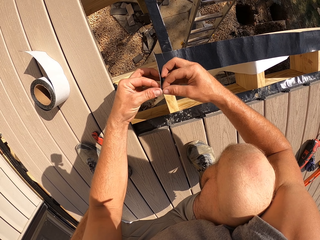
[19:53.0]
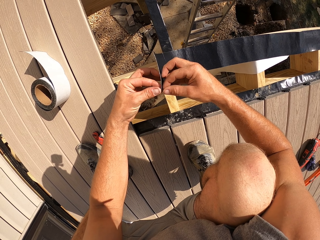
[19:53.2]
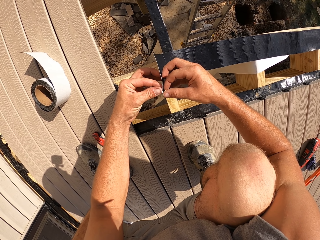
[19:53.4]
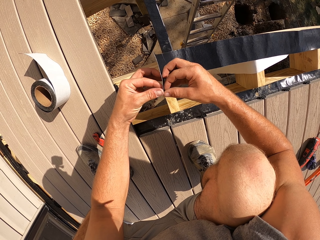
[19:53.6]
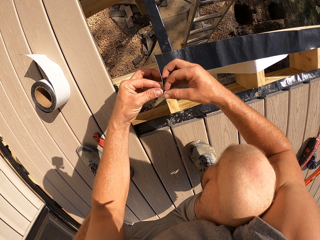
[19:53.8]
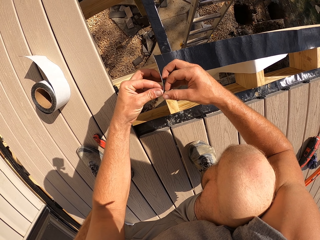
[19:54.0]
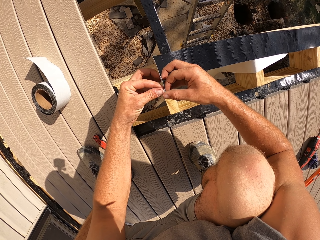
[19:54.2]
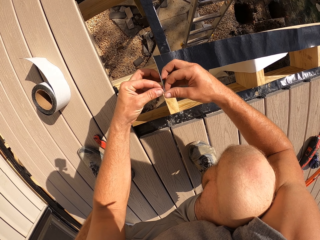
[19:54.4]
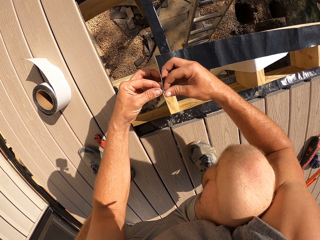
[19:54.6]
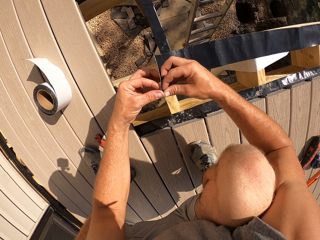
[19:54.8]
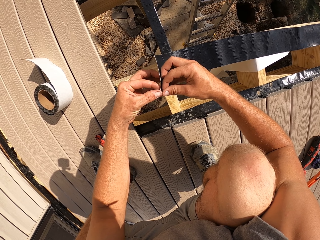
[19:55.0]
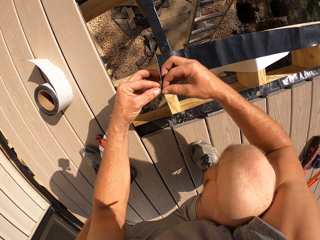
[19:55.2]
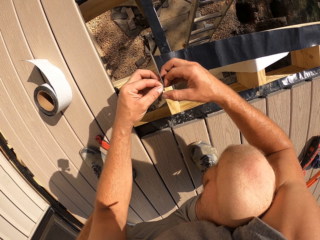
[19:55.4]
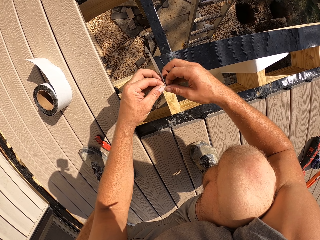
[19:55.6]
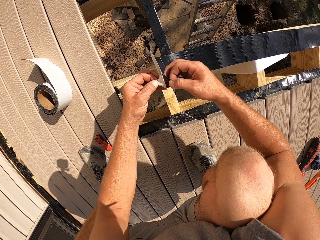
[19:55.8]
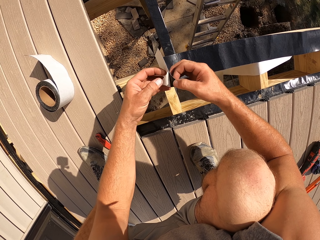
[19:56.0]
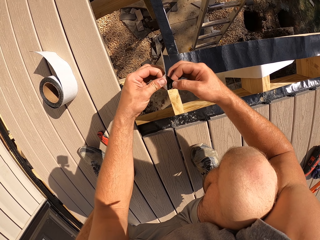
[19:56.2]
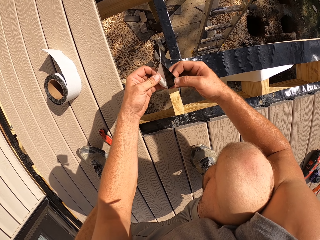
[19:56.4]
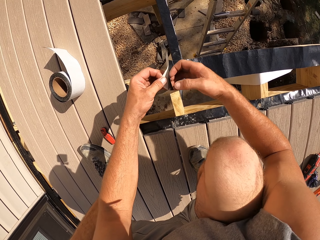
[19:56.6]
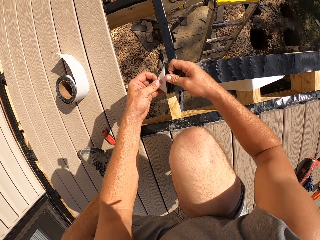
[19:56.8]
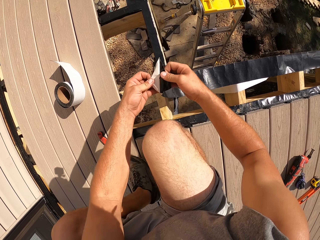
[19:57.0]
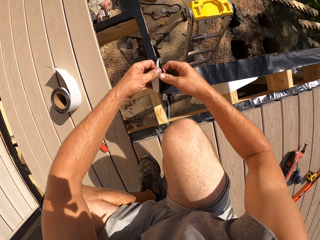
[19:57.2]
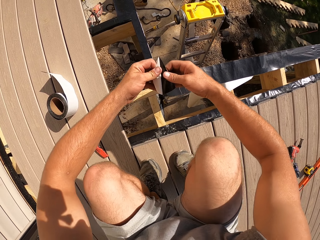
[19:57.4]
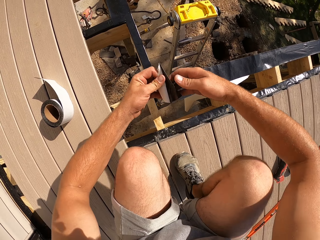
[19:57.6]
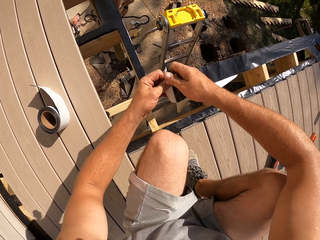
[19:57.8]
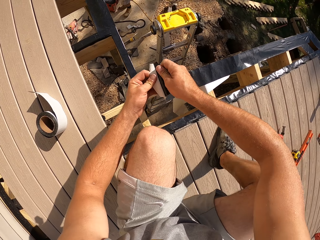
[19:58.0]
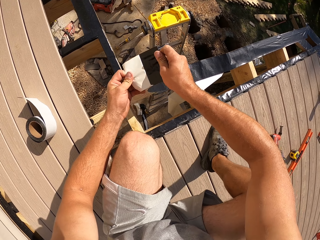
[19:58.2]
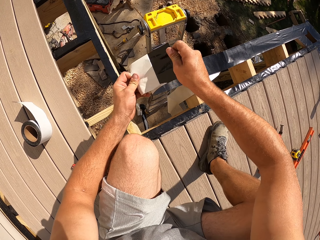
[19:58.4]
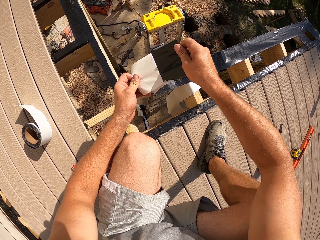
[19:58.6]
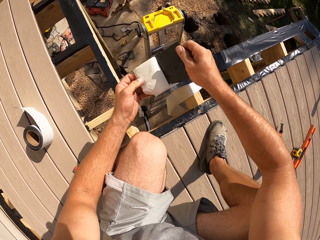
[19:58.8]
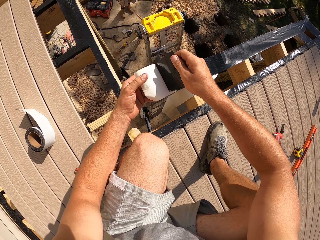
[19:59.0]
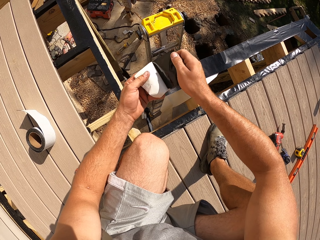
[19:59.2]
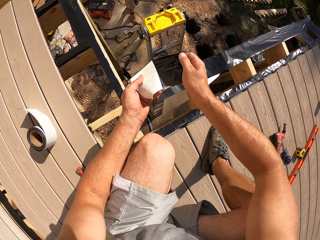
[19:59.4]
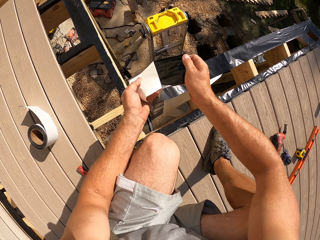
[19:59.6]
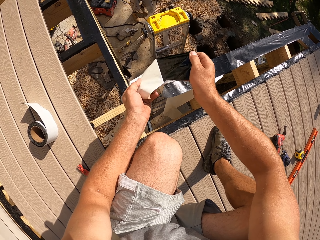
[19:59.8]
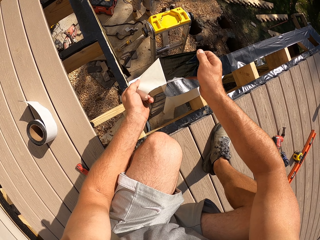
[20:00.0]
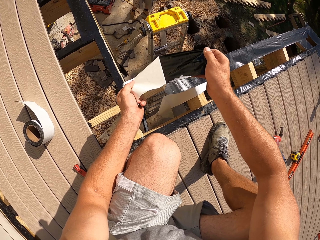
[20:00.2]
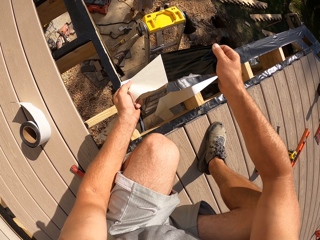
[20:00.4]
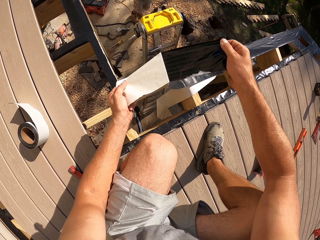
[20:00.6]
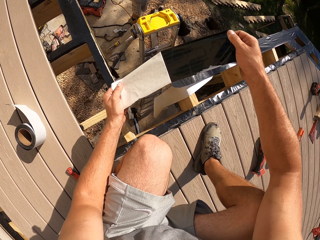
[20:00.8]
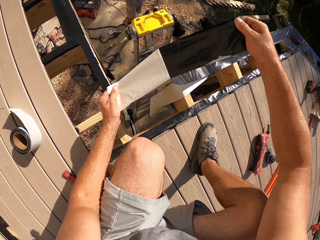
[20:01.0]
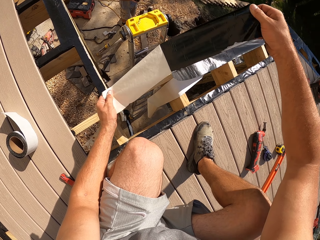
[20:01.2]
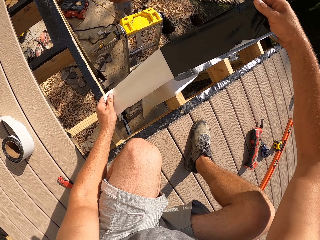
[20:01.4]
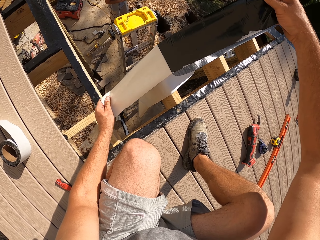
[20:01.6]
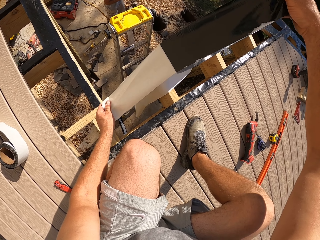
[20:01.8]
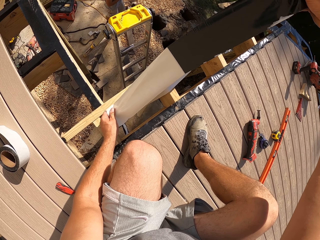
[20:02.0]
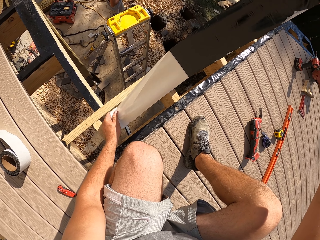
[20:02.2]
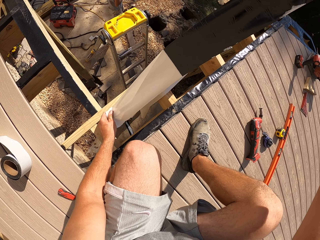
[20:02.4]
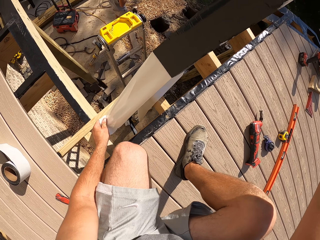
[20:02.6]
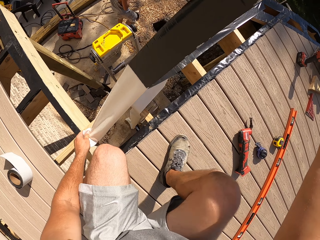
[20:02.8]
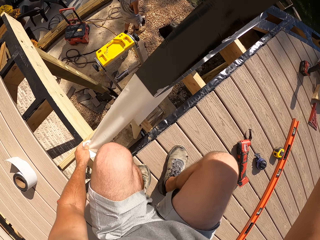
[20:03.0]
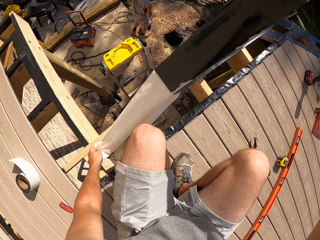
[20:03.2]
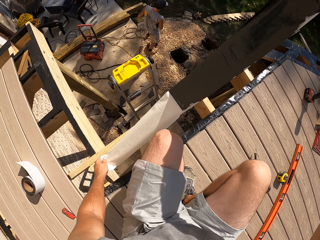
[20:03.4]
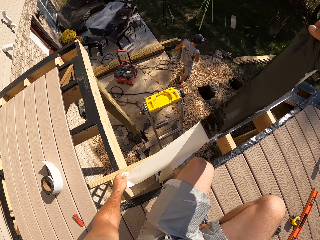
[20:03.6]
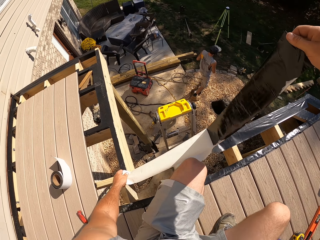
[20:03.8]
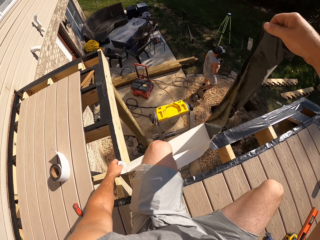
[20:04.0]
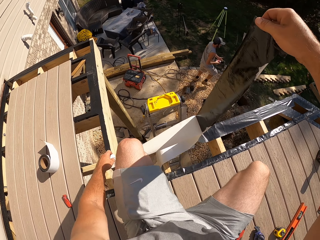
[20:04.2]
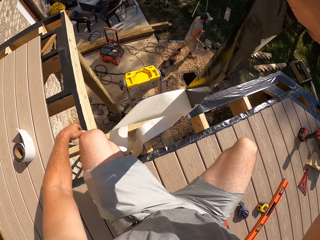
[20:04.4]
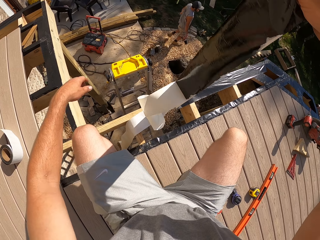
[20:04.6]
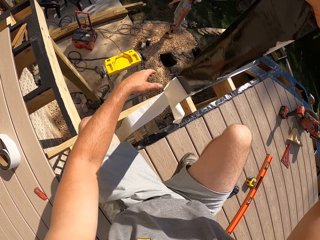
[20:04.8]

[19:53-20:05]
The camera wearer moves on the platform.

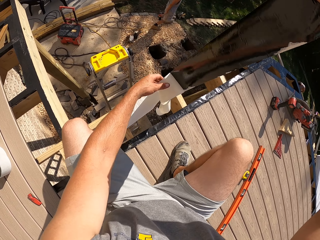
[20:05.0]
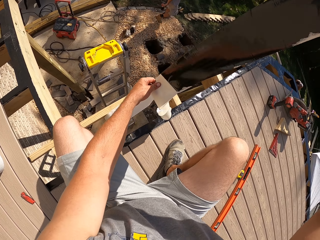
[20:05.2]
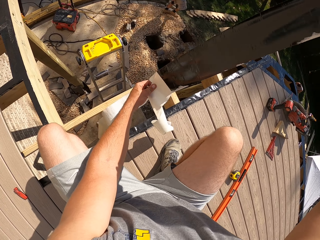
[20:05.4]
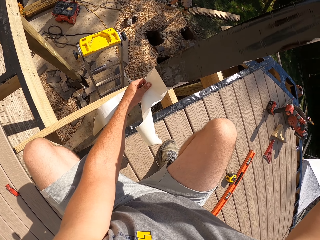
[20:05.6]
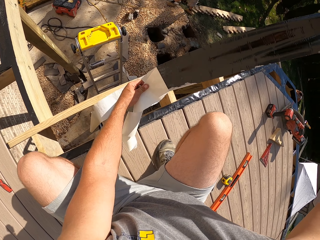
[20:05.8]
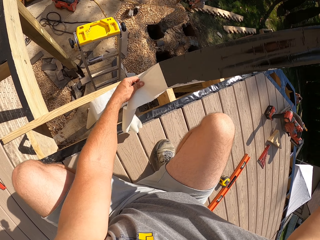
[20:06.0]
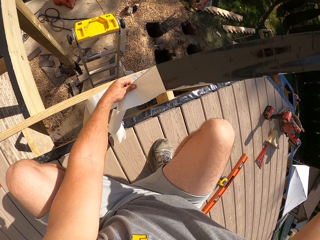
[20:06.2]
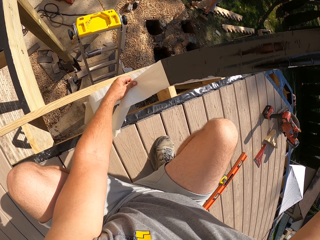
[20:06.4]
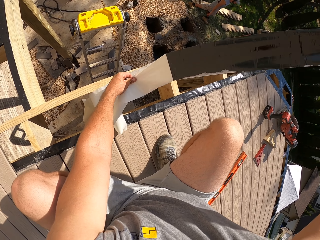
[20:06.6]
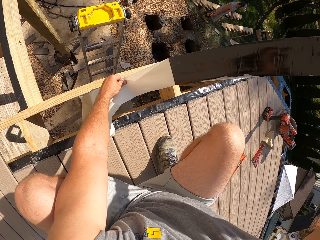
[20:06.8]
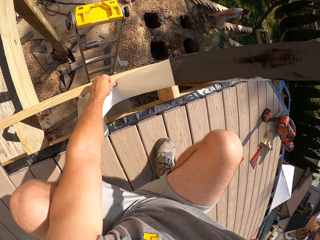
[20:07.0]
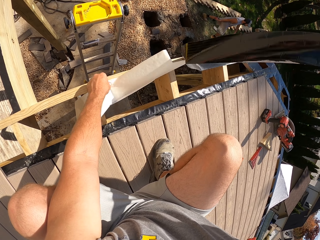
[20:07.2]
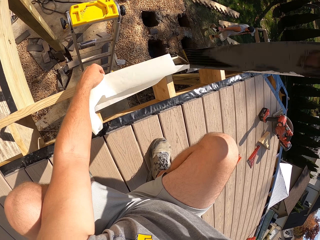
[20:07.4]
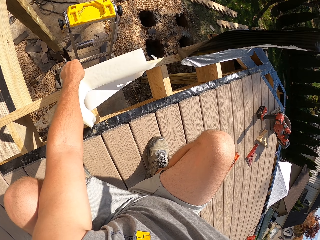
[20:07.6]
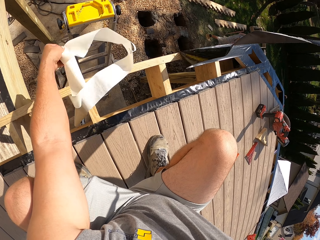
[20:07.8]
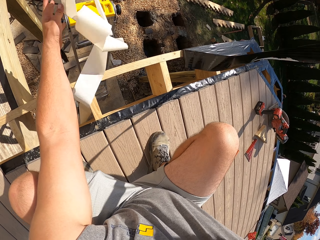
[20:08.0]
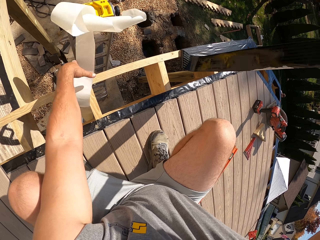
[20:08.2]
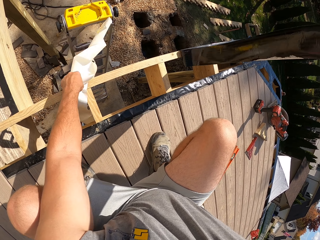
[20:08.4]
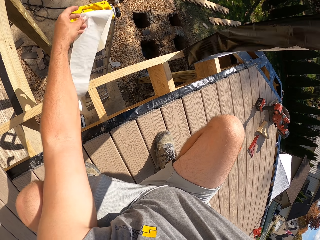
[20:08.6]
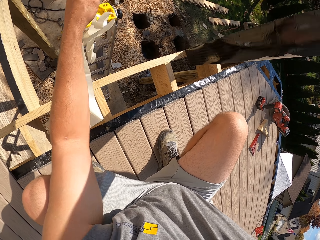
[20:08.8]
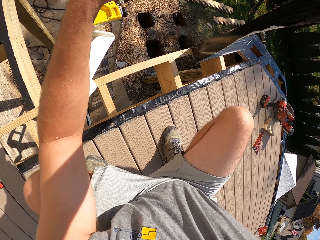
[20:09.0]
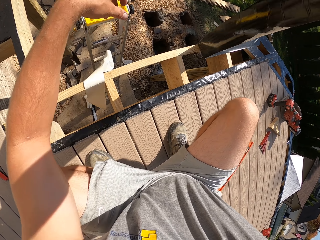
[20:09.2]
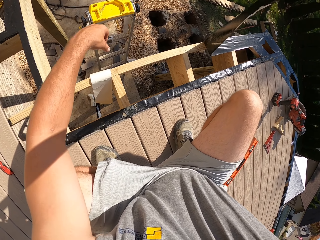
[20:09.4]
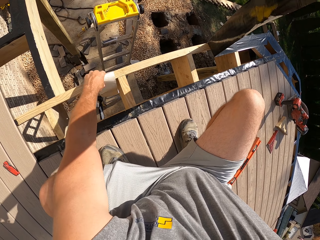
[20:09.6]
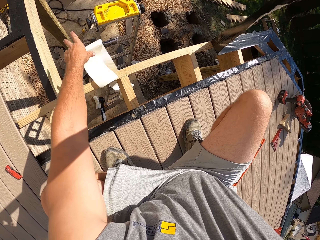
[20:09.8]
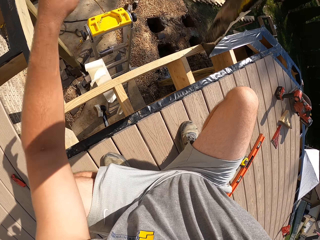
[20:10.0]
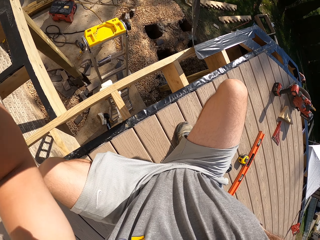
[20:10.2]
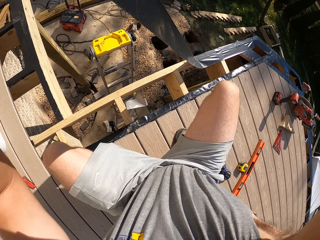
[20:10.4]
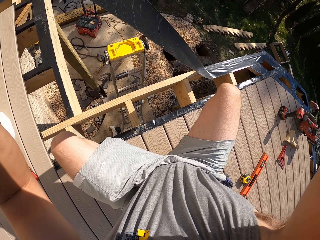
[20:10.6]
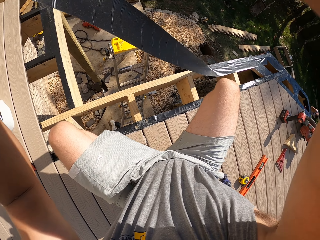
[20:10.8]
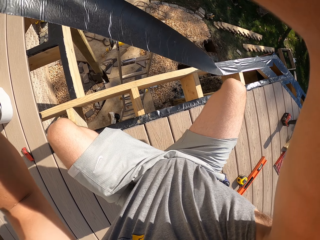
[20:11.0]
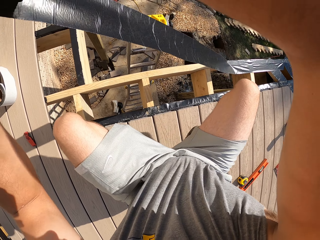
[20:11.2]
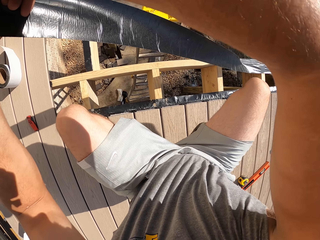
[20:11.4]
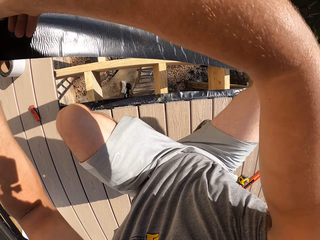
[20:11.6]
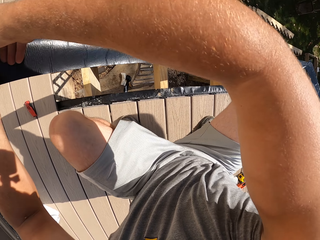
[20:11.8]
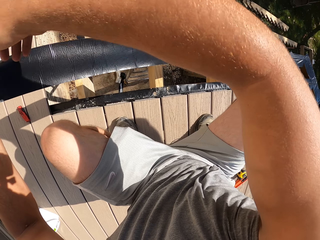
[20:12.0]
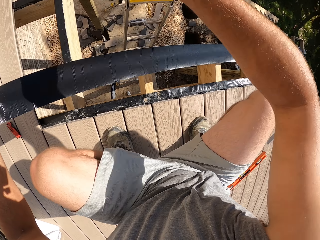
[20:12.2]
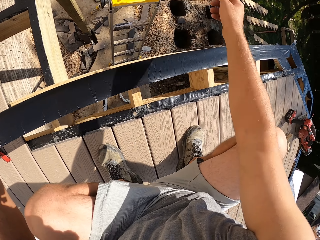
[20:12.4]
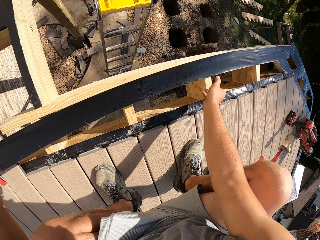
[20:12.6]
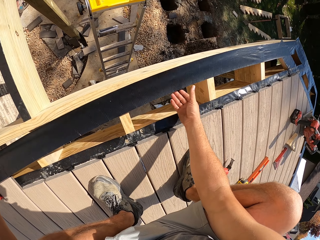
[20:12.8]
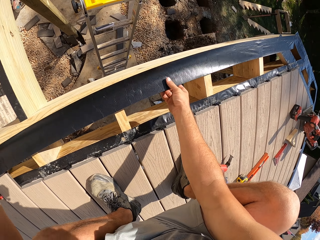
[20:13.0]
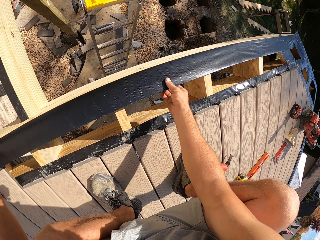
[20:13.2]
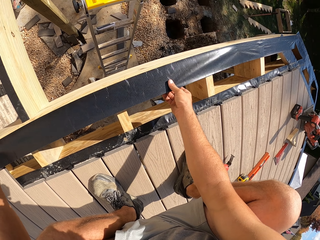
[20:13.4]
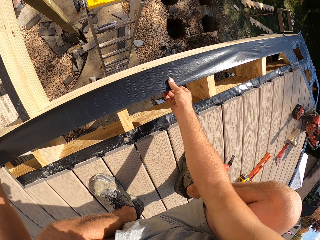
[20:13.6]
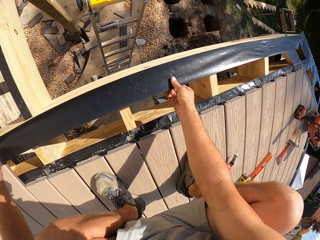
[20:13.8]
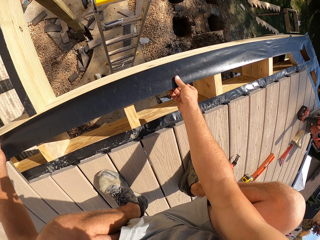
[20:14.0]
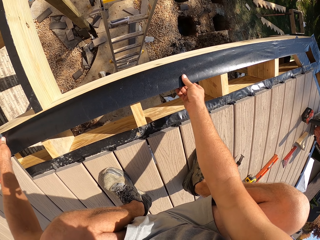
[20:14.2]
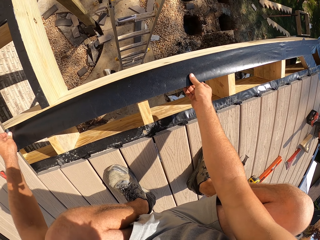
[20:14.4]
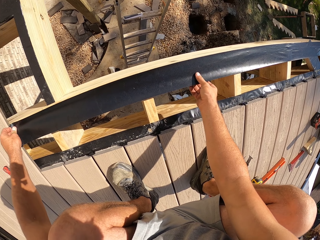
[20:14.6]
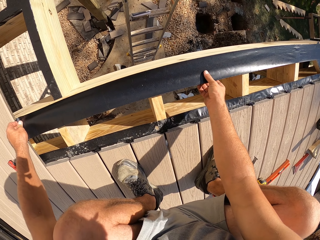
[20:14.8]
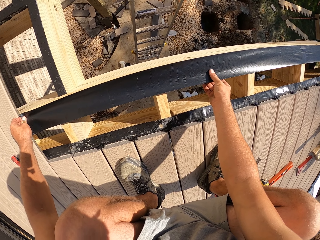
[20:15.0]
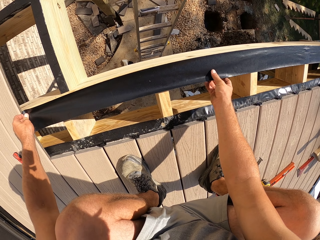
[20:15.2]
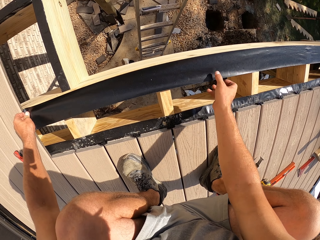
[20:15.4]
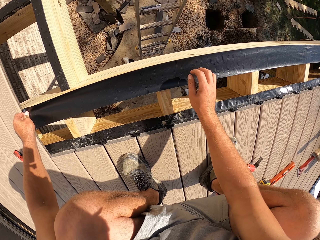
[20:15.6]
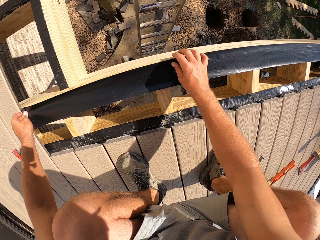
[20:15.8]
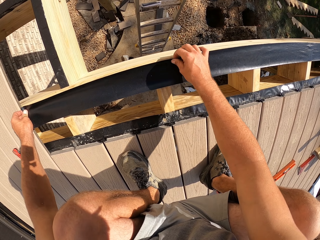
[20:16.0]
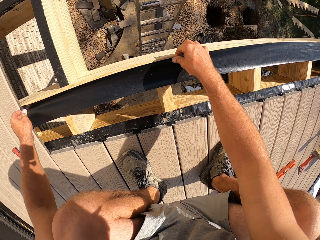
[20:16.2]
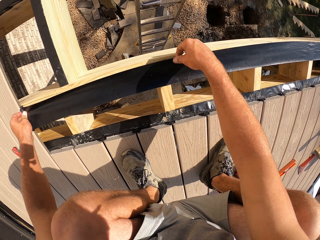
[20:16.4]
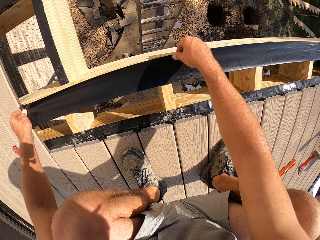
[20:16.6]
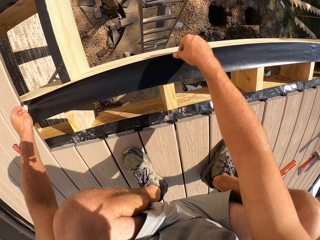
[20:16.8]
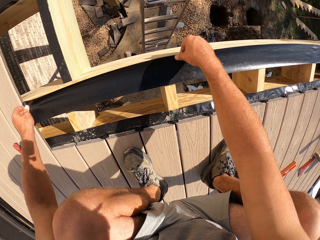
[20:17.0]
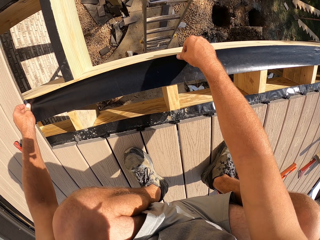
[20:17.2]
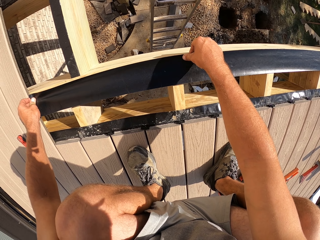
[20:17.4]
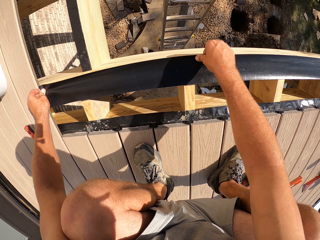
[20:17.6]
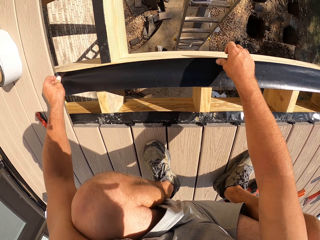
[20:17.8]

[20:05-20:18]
The camera wearer throws the adhesive on the ground. They adjust the build tape and attach the build tape on the joist.
